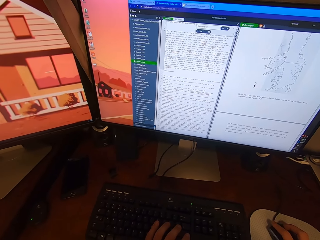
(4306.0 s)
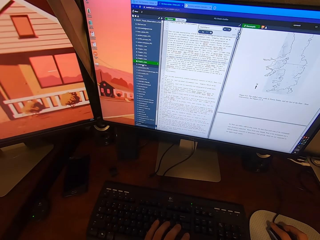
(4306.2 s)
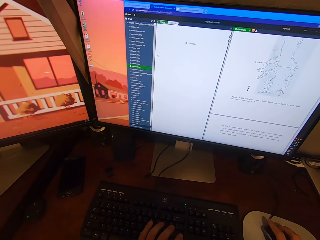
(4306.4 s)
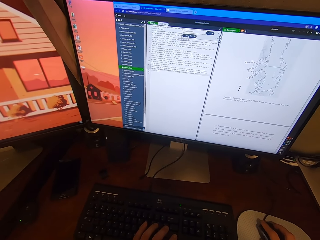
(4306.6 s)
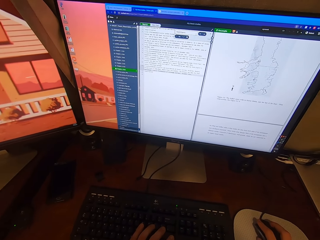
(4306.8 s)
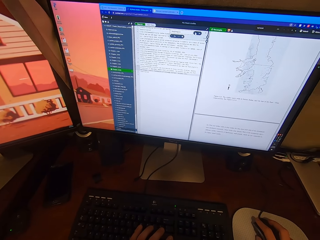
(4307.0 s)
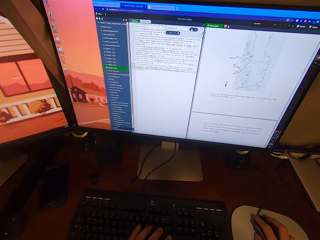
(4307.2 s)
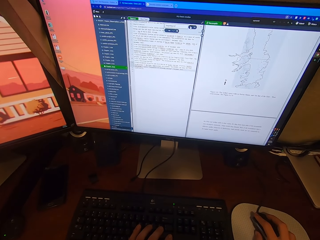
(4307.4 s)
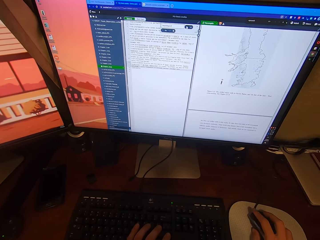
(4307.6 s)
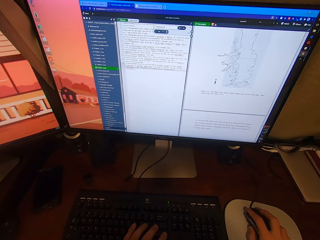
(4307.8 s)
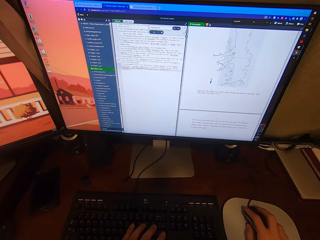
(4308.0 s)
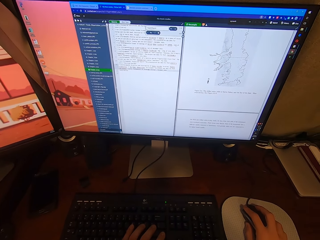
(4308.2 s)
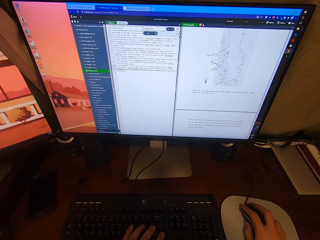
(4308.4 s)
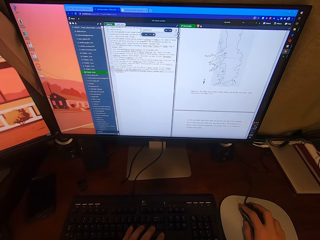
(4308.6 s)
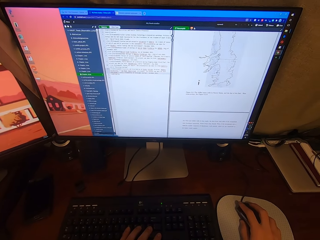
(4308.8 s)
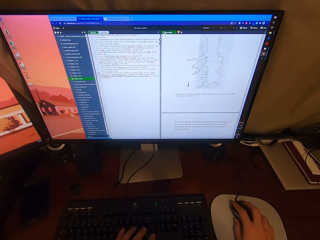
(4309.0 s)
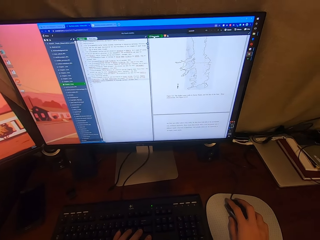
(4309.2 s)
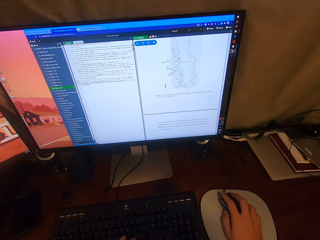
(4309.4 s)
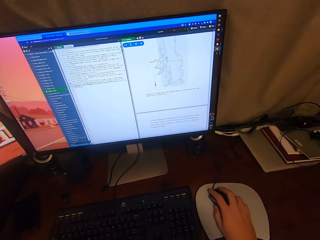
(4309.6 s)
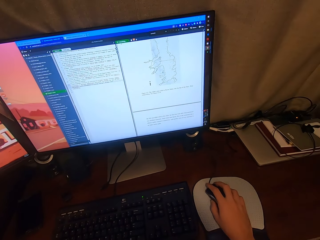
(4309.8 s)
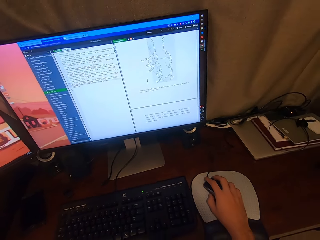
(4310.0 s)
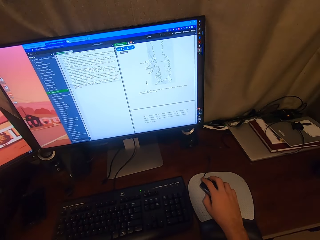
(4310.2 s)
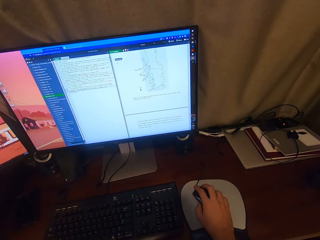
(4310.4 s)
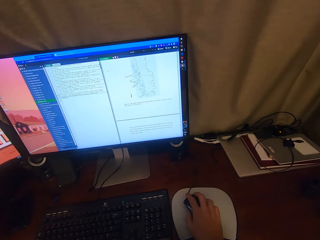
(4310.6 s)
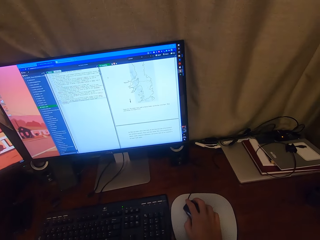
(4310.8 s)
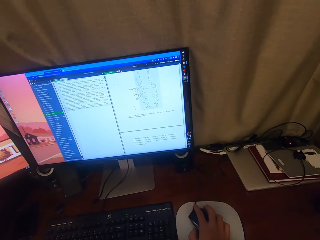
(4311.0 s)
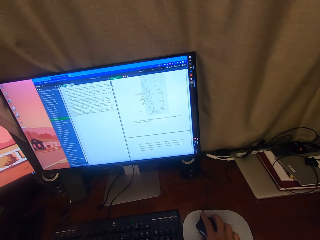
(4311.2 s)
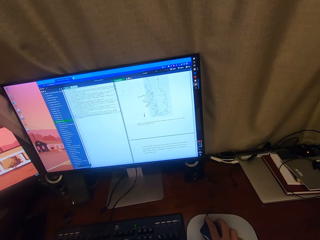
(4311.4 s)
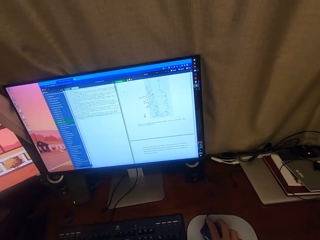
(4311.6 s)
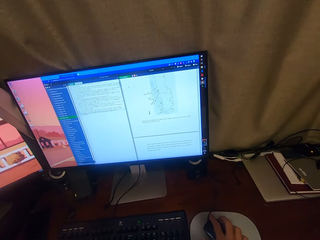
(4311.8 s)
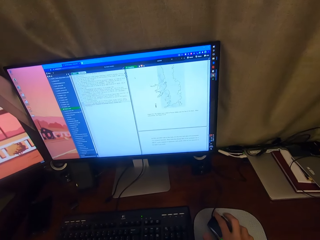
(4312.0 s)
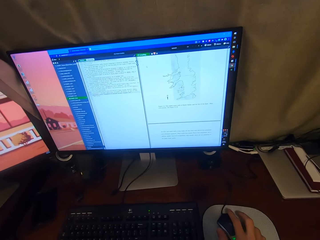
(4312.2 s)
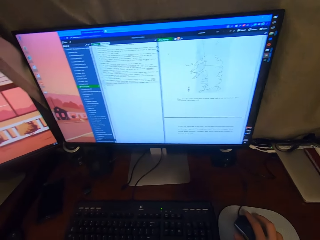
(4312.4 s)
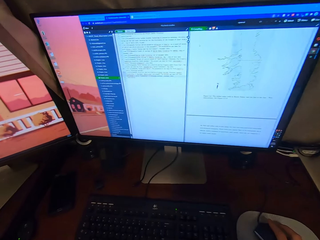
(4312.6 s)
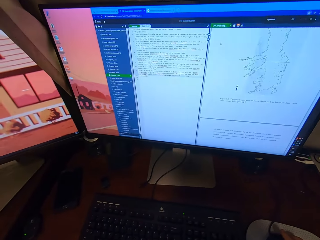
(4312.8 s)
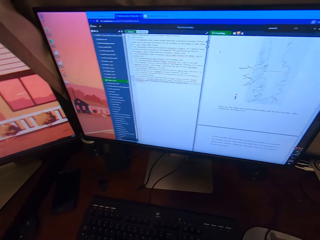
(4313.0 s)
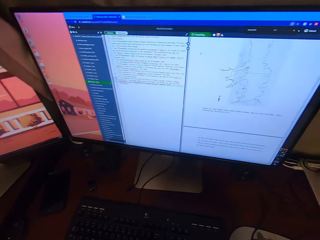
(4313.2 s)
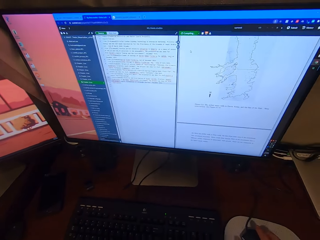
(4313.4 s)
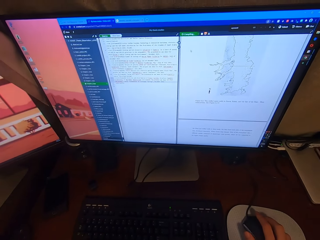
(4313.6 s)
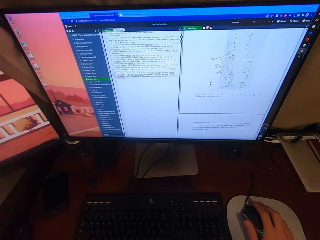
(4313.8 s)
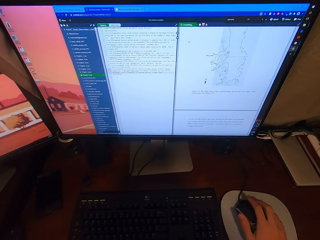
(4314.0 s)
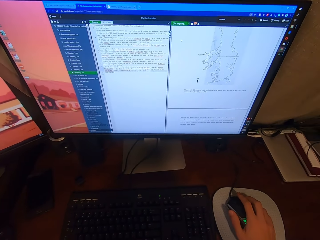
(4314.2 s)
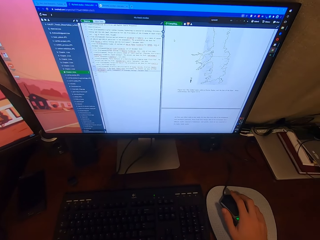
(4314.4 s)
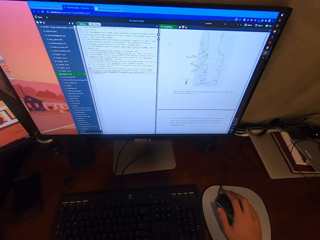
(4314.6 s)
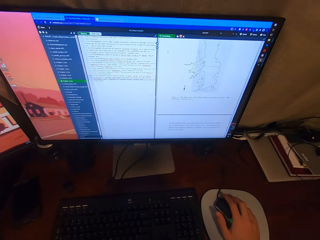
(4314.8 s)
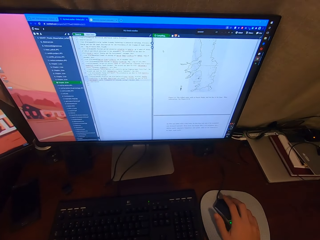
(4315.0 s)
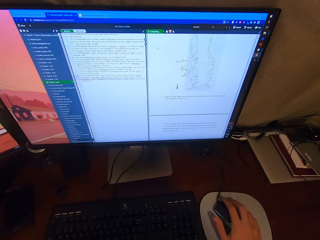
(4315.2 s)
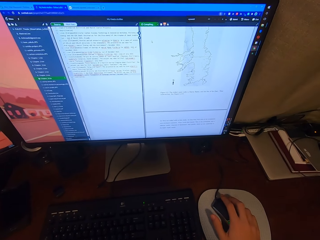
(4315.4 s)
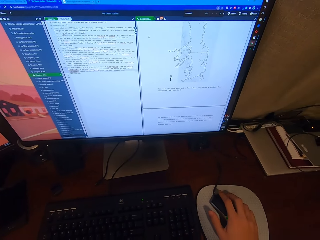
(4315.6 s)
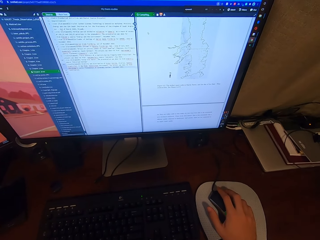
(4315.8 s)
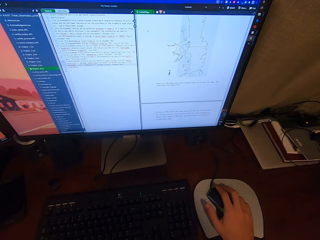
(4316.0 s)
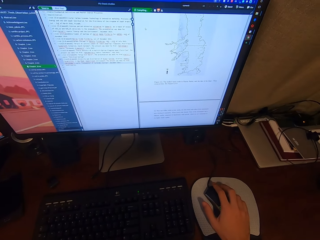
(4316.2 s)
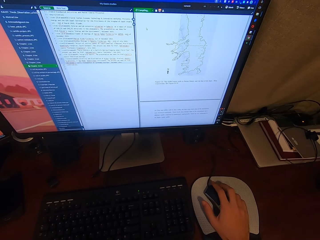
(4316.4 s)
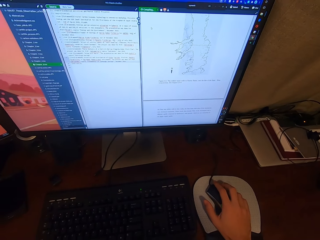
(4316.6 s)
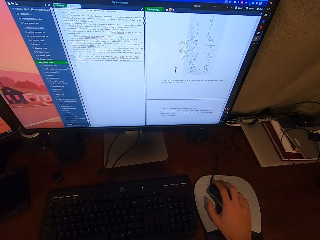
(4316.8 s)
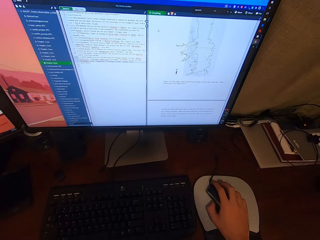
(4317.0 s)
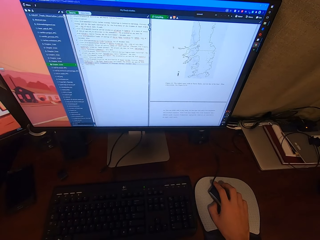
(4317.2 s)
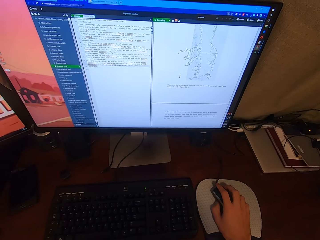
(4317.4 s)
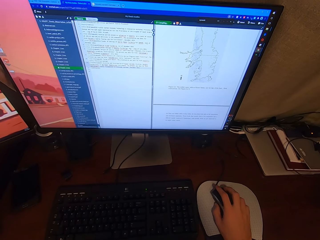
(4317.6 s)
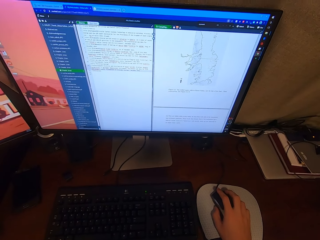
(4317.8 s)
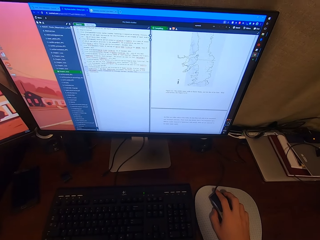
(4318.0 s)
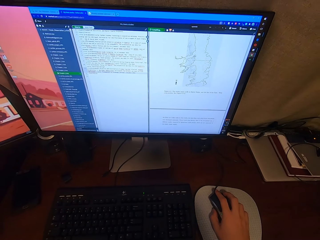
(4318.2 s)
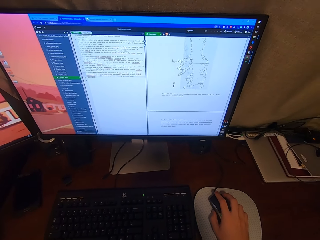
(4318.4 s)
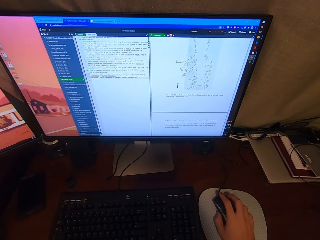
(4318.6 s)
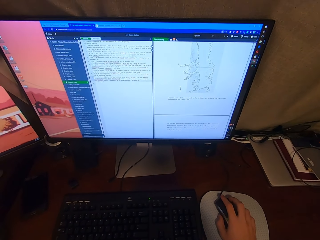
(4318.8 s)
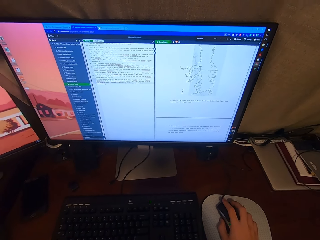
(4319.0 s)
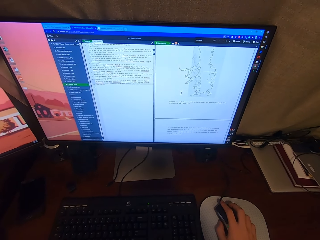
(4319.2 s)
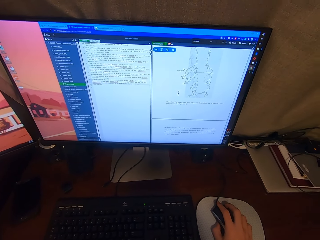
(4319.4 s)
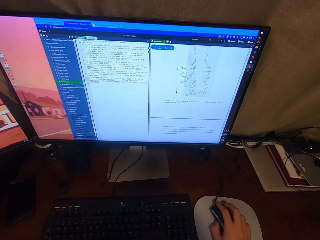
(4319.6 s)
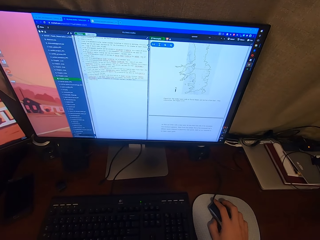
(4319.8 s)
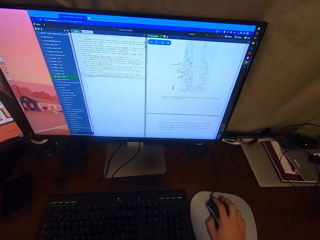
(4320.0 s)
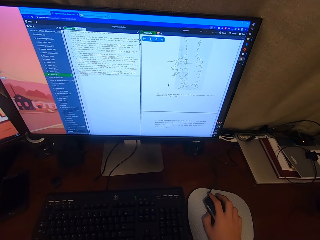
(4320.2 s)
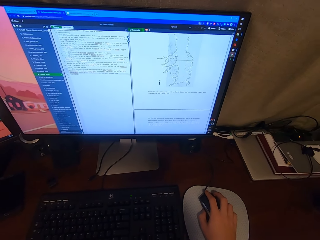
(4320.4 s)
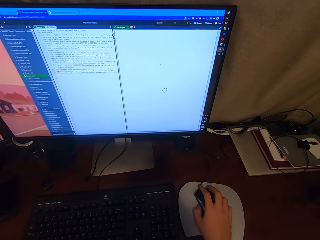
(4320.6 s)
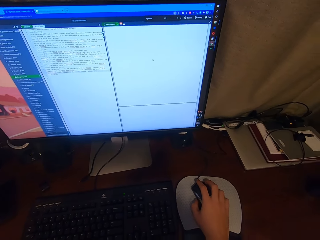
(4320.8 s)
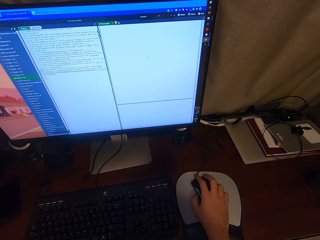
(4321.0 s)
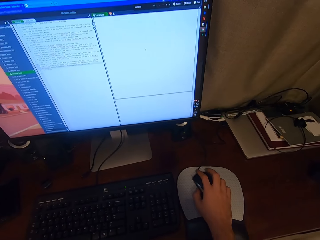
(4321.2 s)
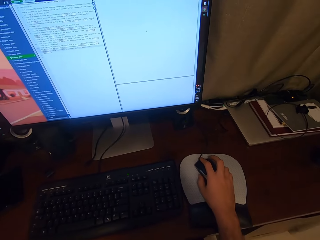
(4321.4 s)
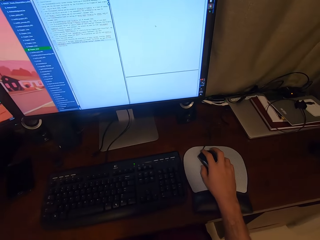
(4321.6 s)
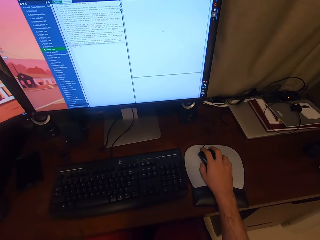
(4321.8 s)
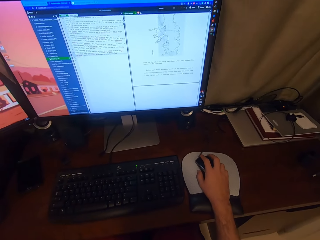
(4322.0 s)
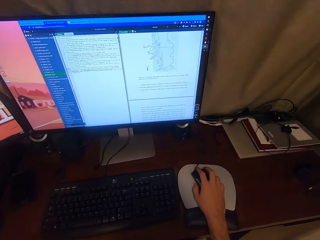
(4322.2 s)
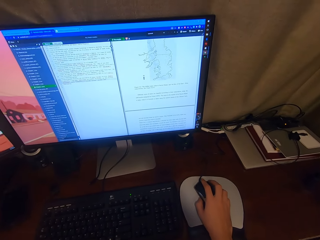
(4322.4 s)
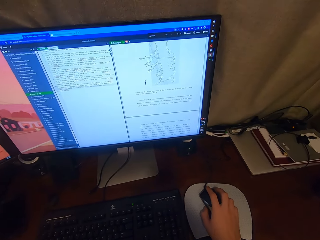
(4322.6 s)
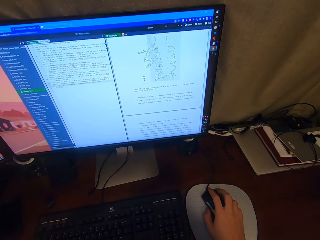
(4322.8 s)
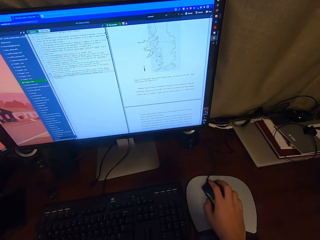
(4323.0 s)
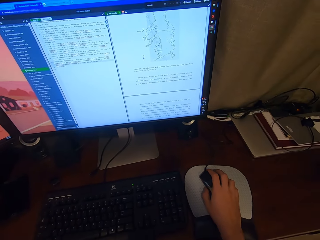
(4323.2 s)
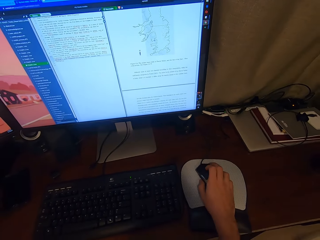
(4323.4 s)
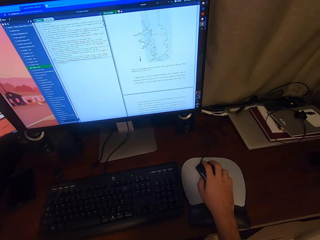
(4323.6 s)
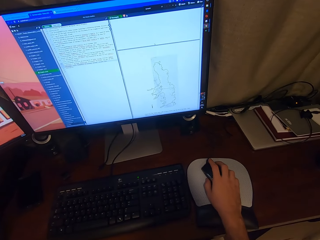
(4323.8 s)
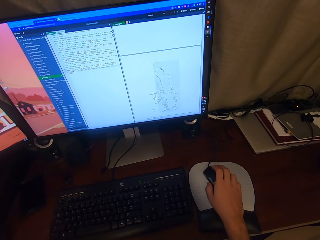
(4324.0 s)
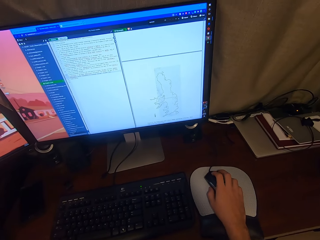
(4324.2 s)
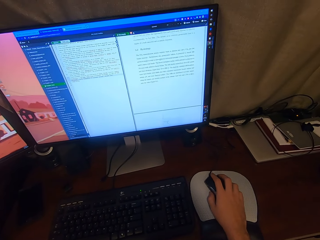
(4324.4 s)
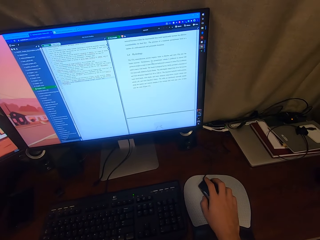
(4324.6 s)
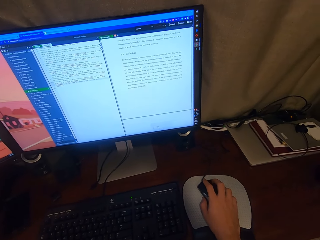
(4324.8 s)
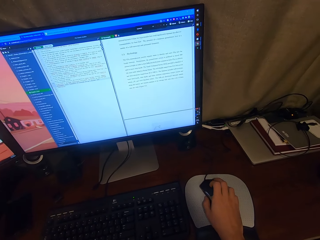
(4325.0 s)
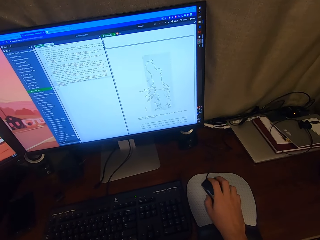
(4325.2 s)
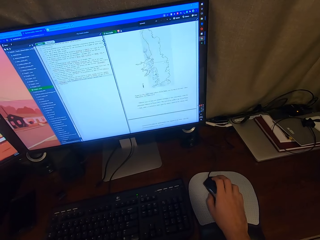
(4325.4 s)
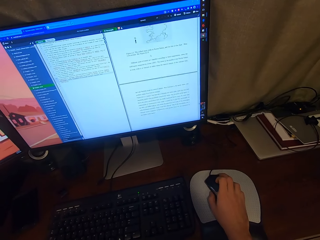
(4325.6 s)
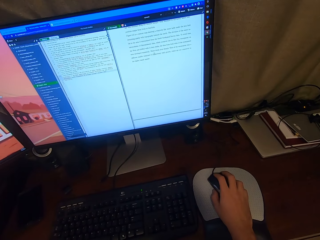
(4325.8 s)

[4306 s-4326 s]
The camera wearer lifts his left hand from the keyboard. He adjusts a mouse on a mouse pad. He operates a desktop with the mouse. He looks around a room. He operates the desktop with the mouse.

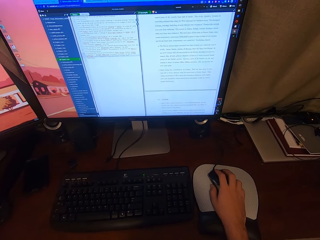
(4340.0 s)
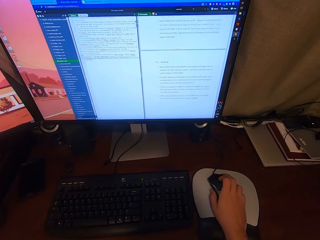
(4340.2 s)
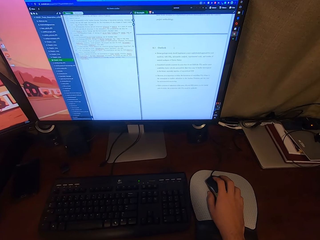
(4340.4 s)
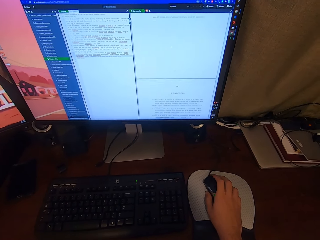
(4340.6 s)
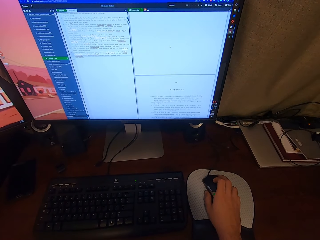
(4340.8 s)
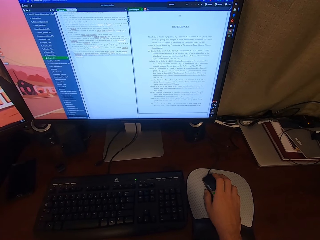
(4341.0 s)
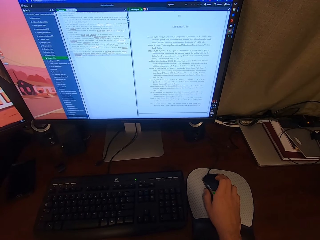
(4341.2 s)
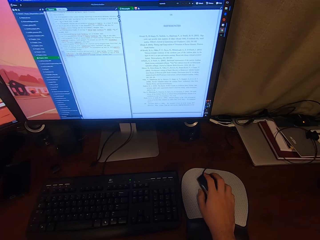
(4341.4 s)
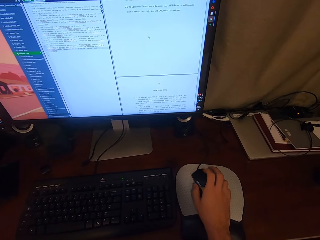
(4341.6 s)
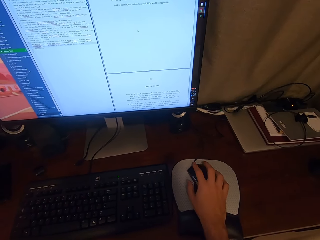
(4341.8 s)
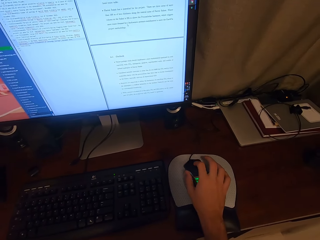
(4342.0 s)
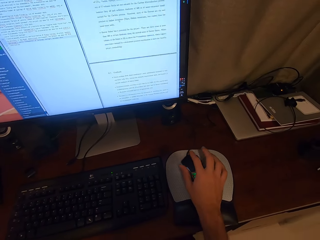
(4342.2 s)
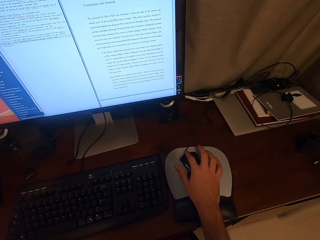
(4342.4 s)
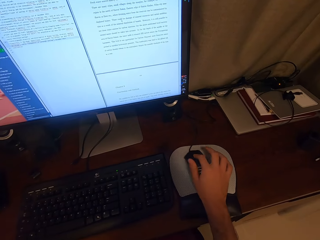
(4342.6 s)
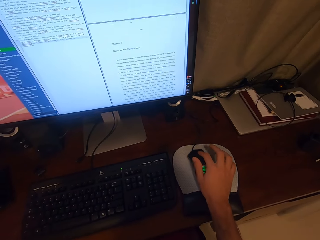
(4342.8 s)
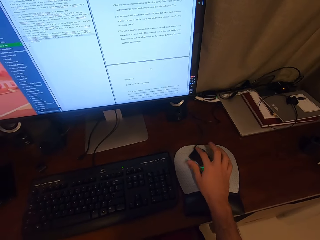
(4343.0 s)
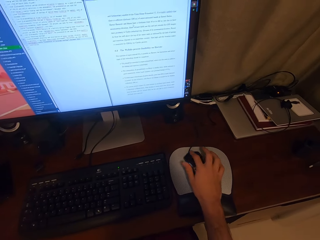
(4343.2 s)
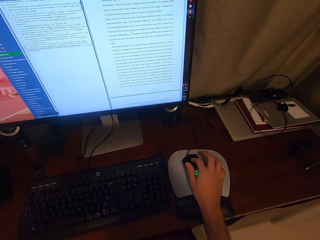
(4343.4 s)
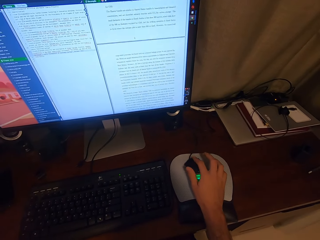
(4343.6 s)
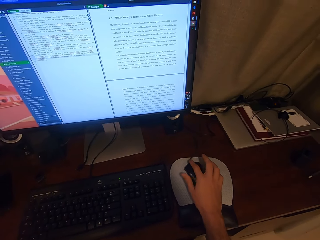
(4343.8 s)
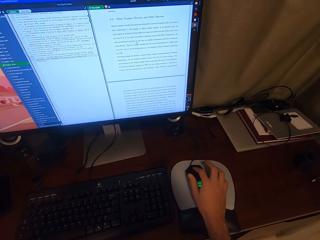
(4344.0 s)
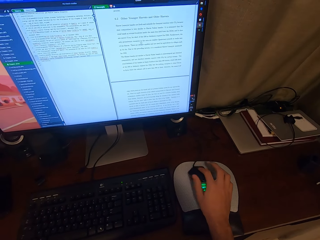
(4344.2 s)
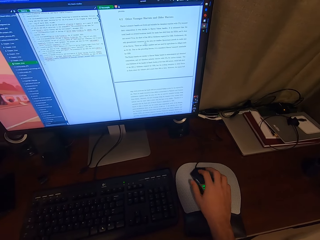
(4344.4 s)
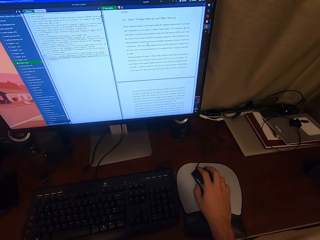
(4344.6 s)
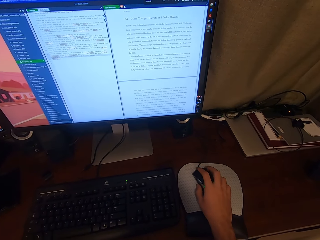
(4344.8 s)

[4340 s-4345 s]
The camera wearer adjusts a mouse on a mouse pad. They operate a desktop with the mouse.
